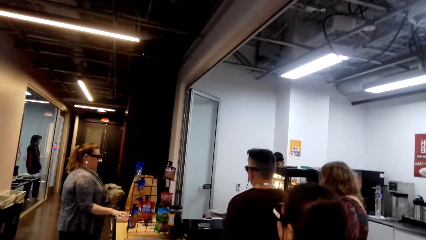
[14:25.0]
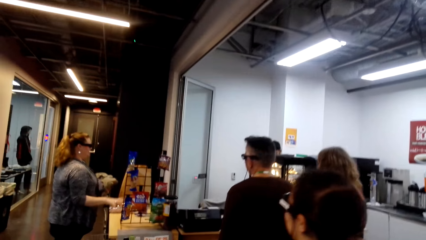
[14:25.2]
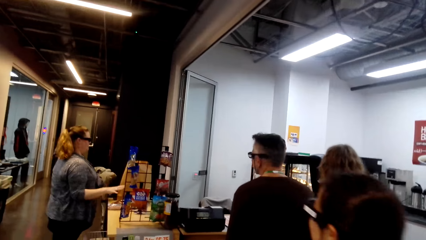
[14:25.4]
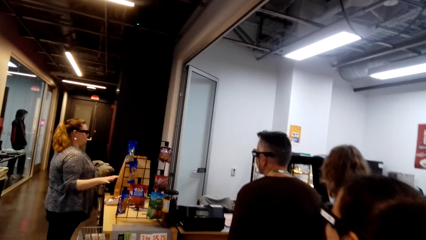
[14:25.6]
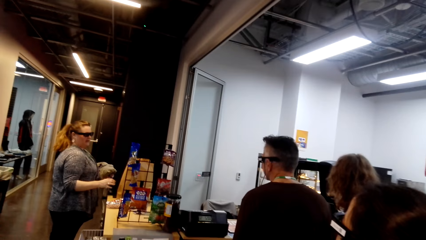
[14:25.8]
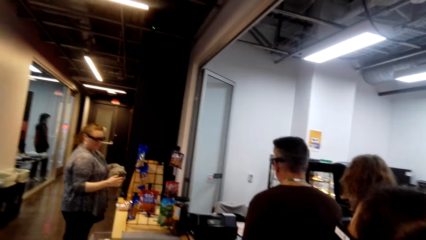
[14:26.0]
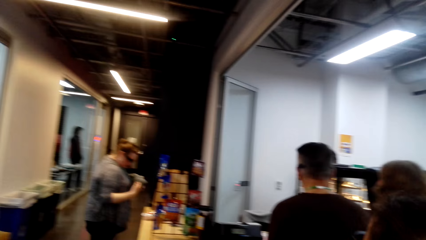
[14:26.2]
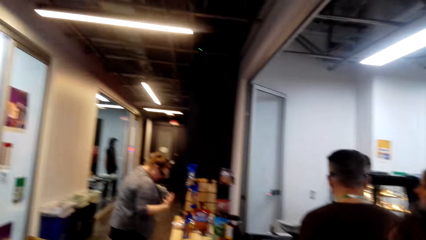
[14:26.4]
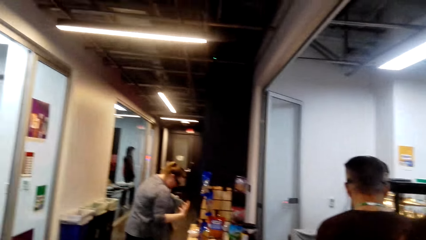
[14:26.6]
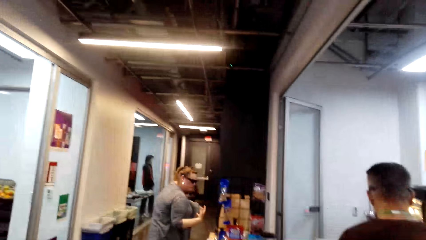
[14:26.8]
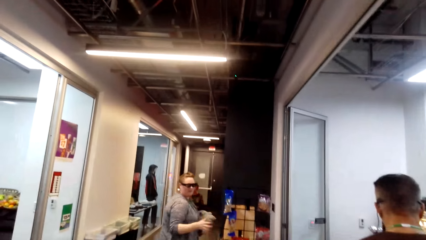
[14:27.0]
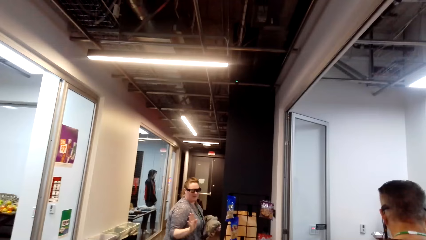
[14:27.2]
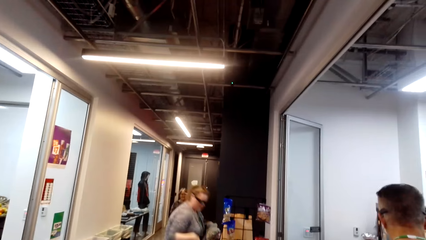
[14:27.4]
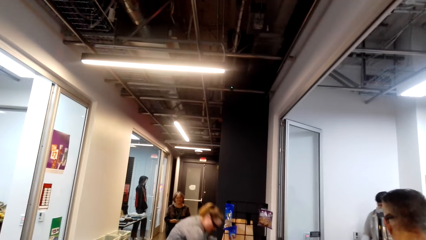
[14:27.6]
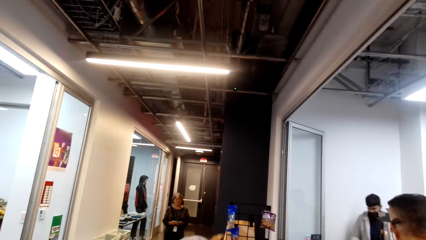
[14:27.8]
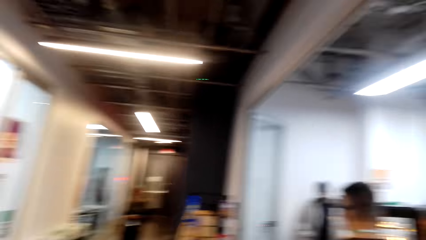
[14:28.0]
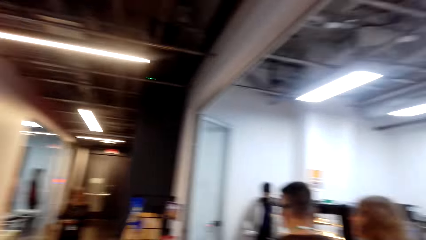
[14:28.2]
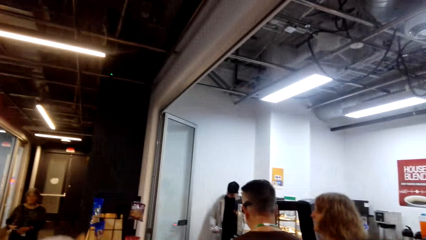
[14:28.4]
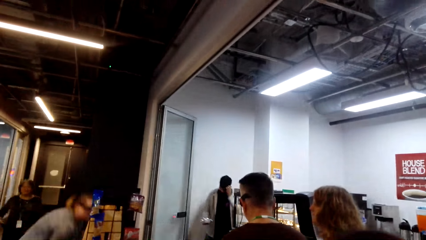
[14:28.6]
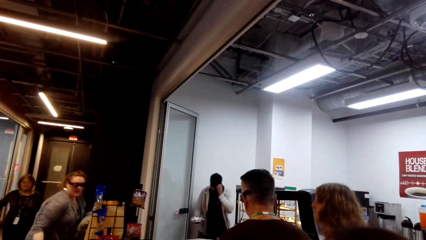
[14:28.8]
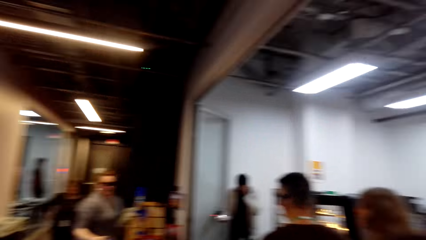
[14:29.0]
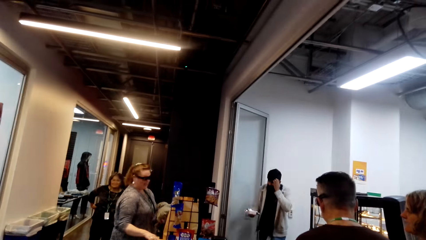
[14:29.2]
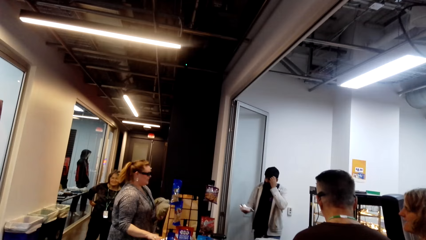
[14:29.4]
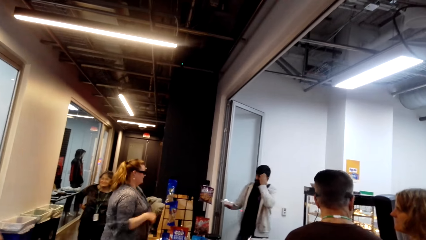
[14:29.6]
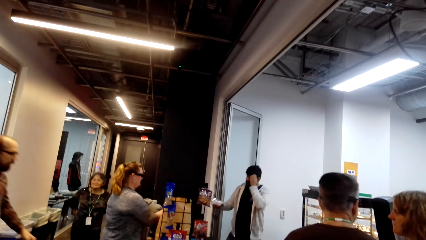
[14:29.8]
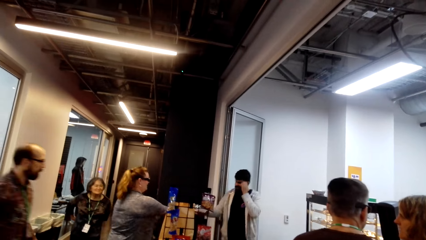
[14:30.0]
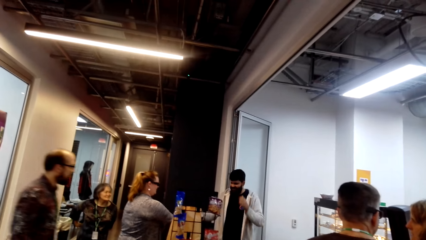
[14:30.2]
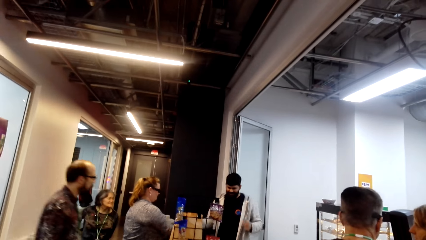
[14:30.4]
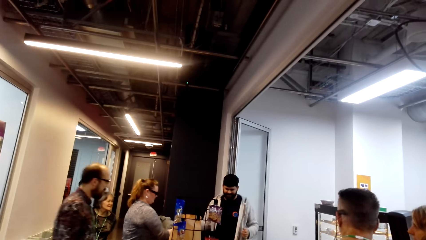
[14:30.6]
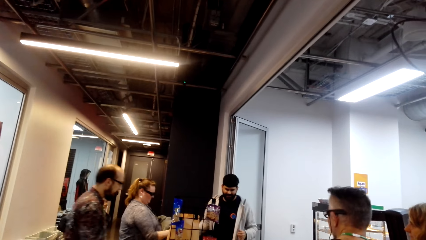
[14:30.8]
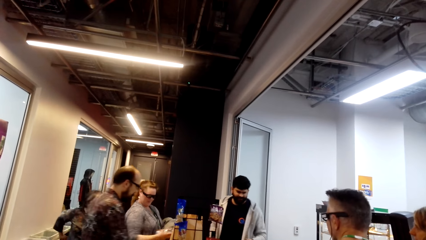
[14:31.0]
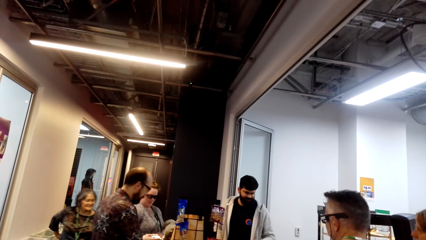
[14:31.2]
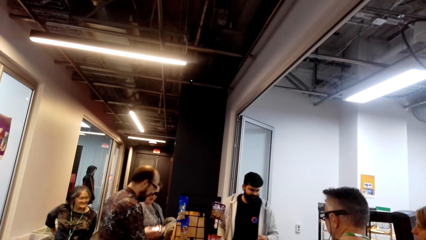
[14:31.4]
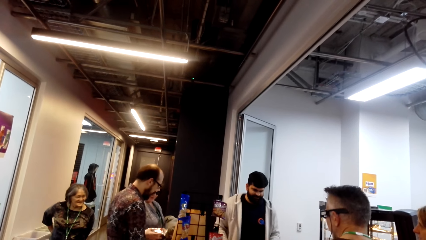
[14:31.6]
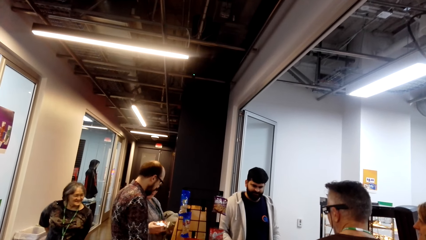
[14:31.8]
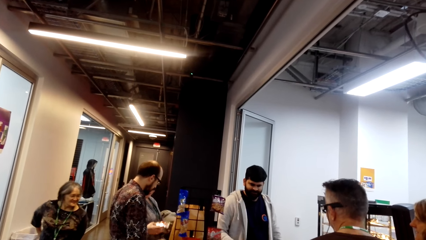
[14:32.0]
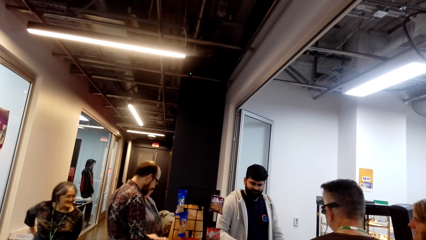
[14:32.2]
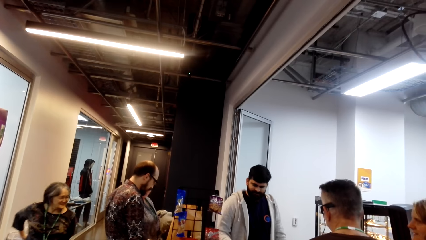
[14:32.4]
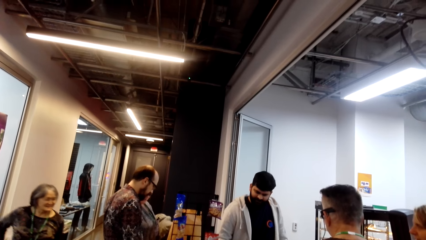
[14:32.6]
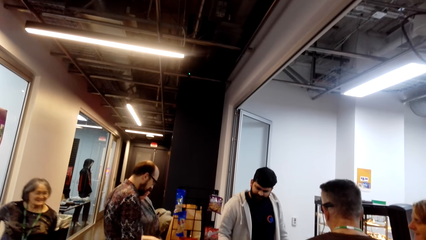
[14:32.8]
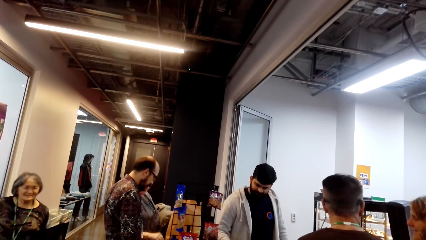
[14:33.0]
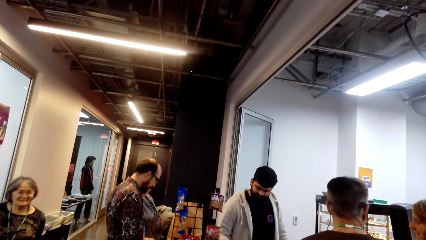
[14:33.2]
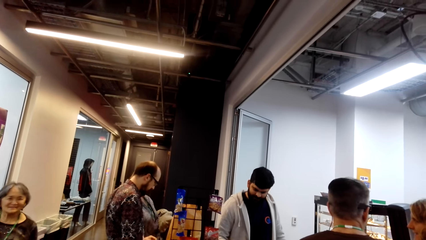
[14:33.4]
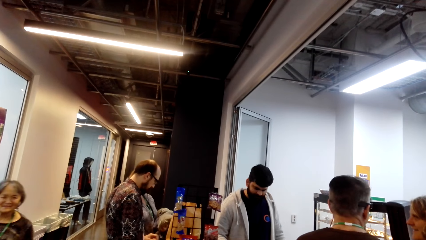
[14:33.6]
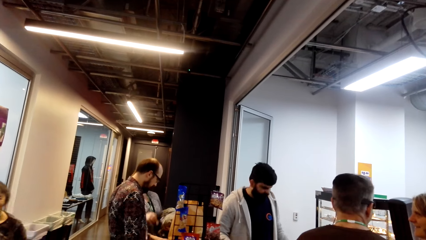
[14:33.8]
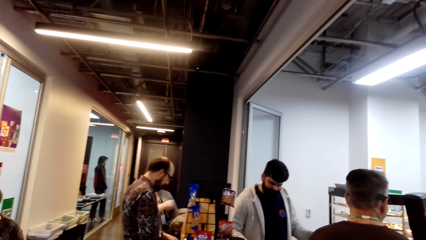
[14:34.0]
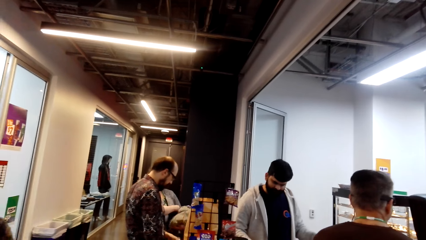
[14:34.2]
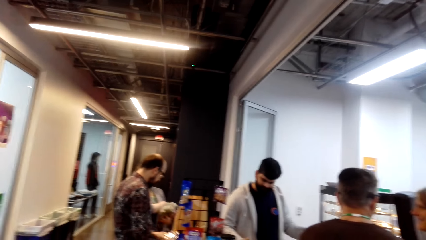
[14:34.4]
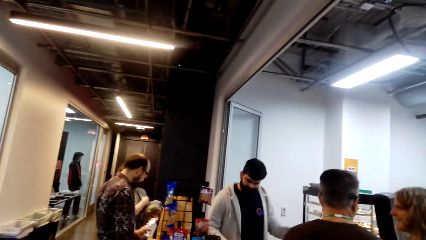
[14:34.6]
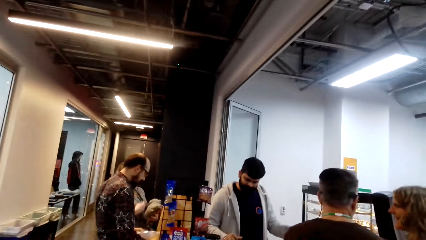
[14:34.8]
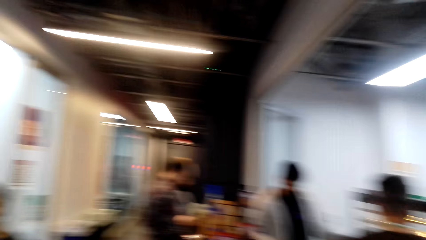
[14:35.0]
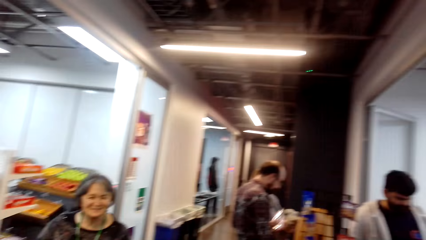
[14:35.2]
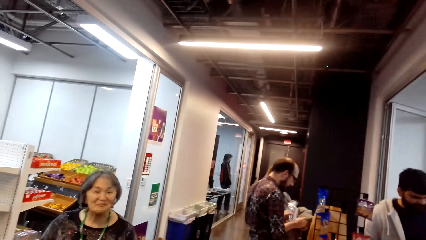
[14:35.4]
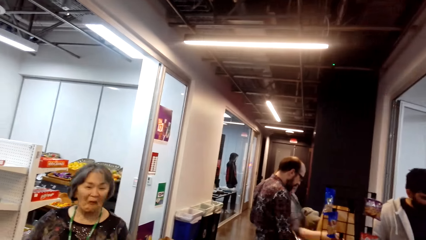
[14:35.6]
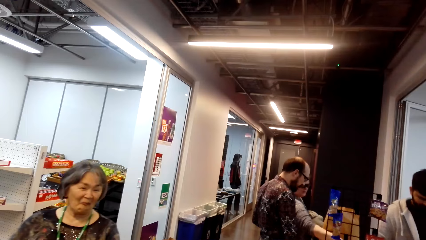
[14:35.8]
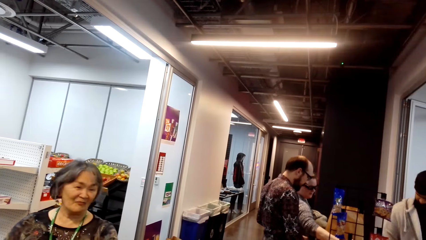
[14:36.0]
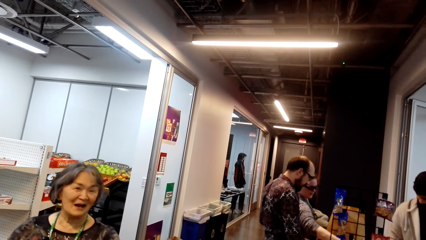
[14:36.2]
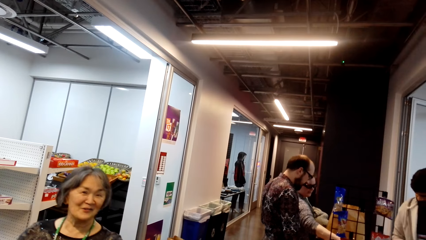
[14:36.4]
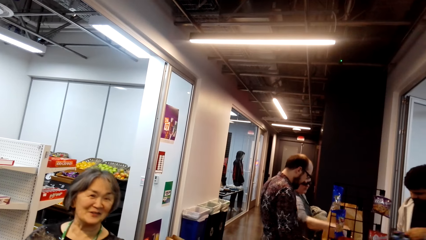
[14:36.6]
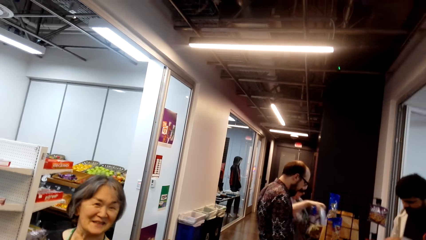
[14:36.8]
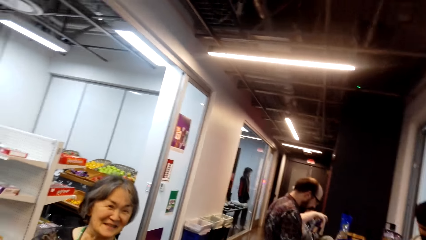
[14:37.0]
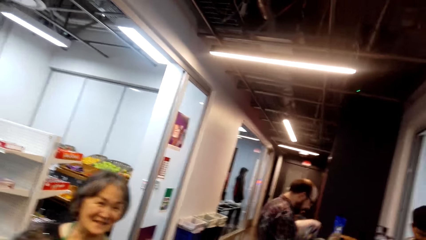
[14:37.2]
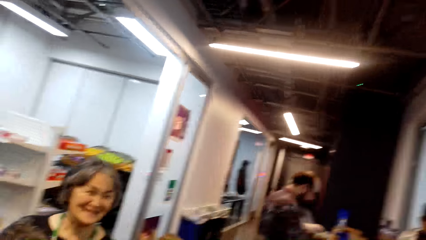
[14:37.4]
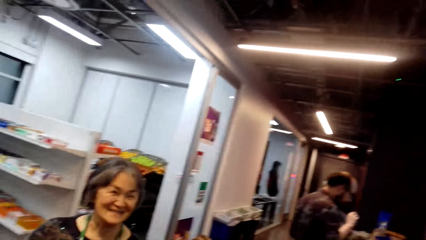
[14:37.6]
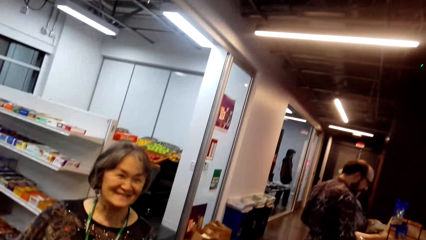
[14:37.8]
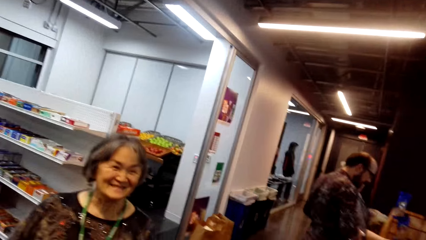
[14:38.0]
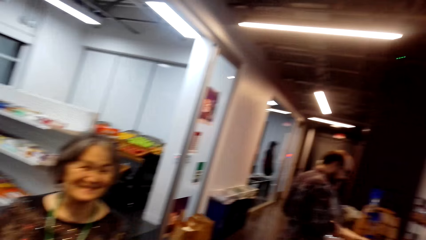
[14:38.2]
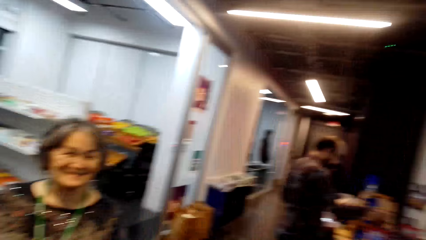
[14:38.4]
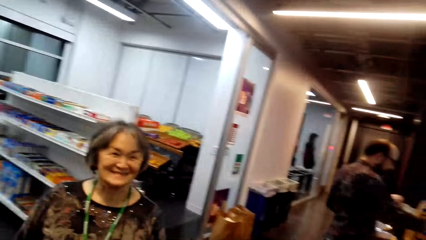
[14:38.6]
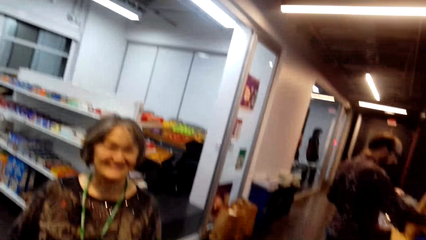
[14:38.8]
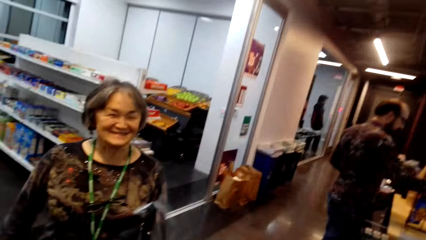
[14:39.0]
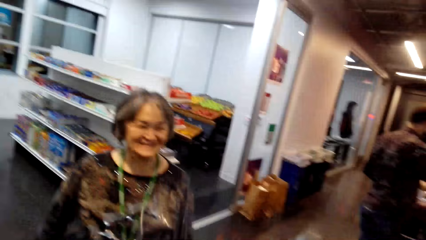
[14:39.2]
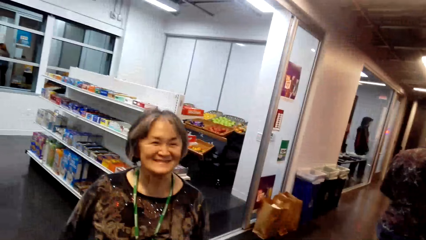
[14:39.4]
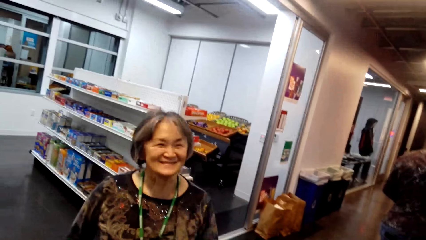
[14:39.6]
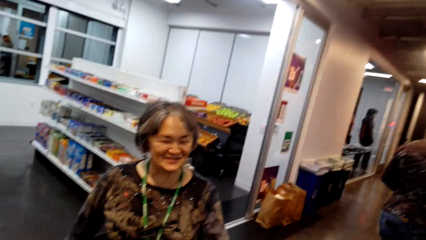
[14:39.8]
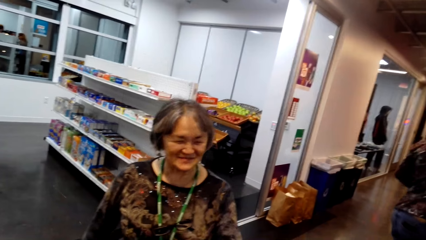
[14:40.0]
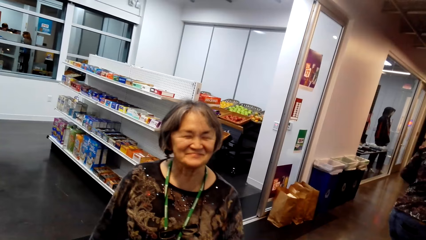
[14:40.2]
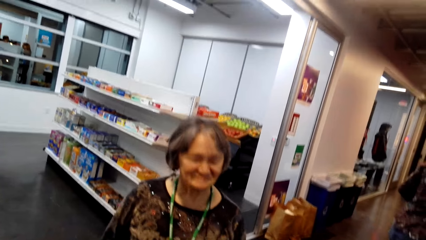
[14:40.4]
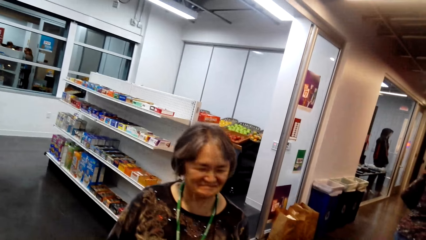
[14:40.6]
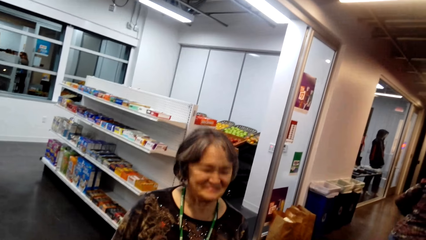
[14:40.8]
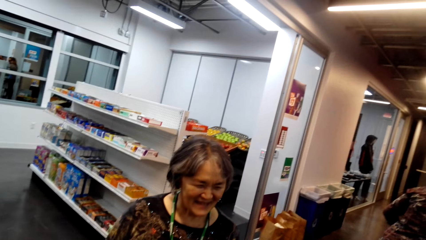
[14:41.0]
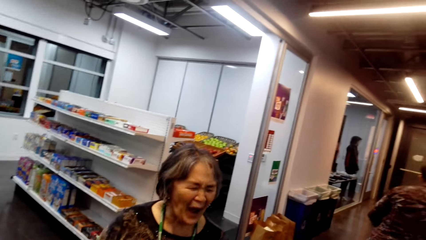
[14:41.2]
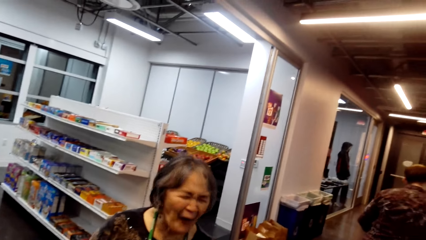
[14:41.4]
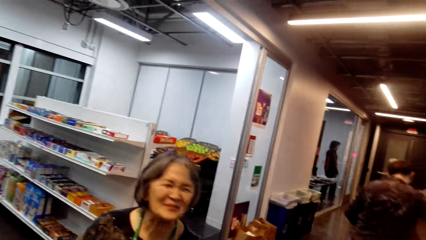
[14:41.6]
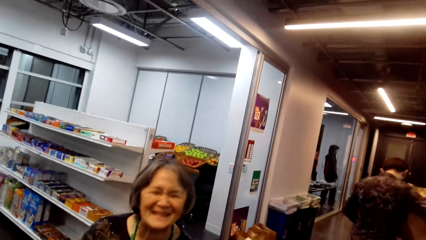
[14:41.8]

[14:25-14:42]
The camera wearer looks around the supermarket. They talk to a woman.
